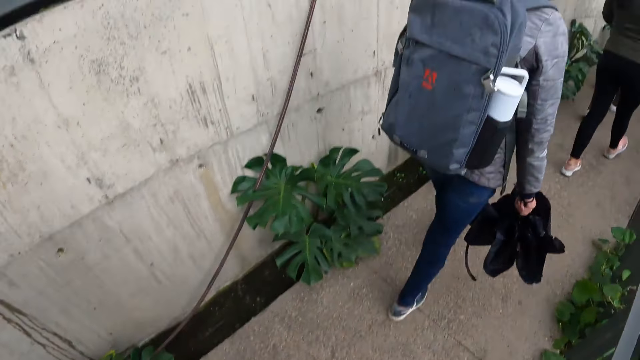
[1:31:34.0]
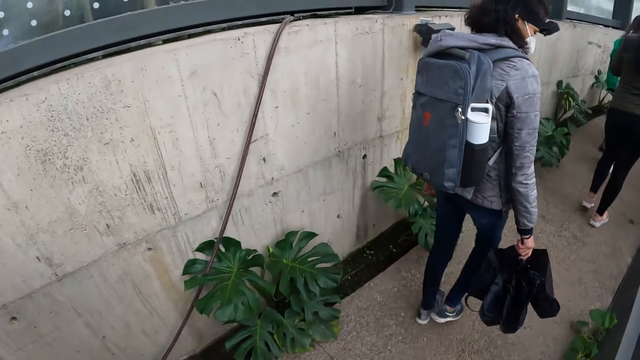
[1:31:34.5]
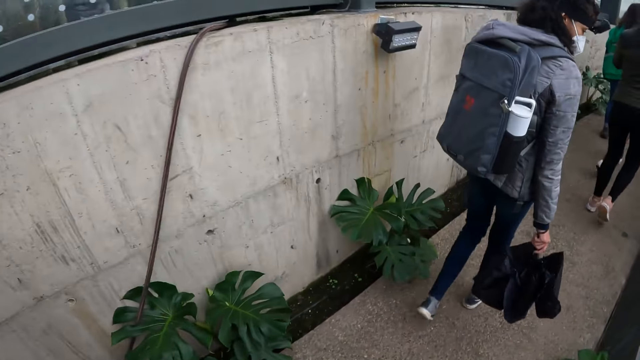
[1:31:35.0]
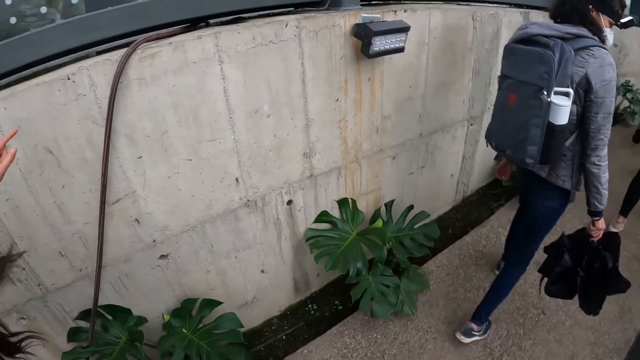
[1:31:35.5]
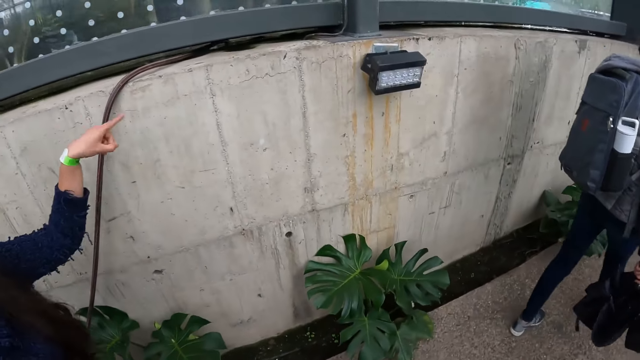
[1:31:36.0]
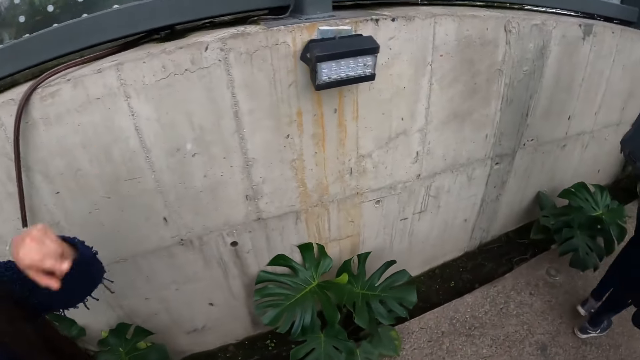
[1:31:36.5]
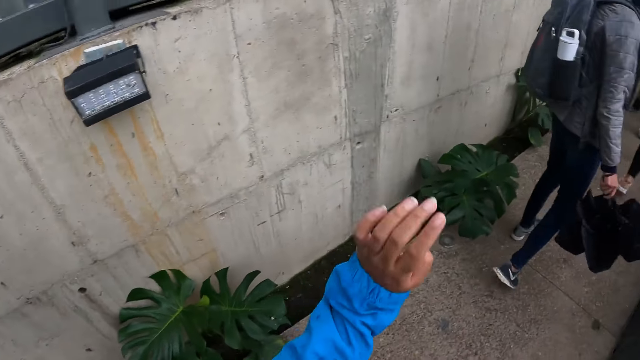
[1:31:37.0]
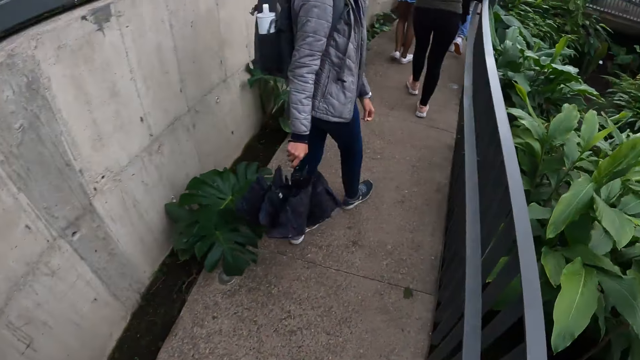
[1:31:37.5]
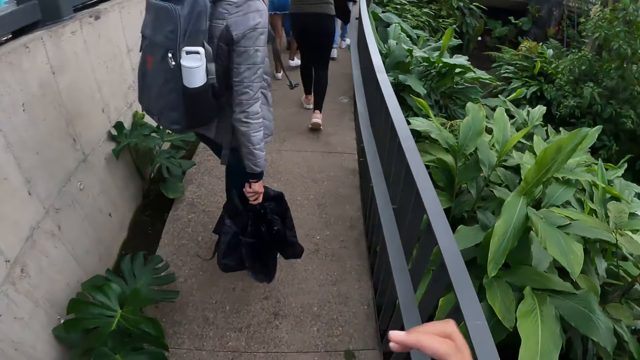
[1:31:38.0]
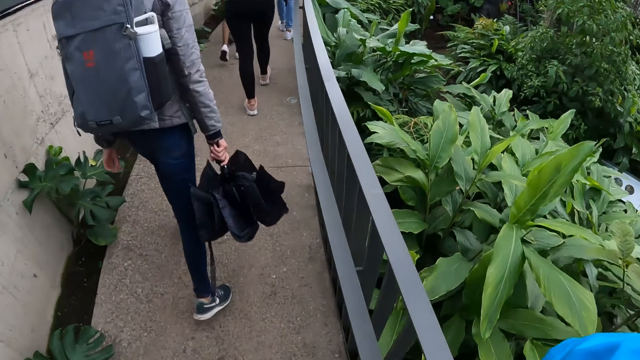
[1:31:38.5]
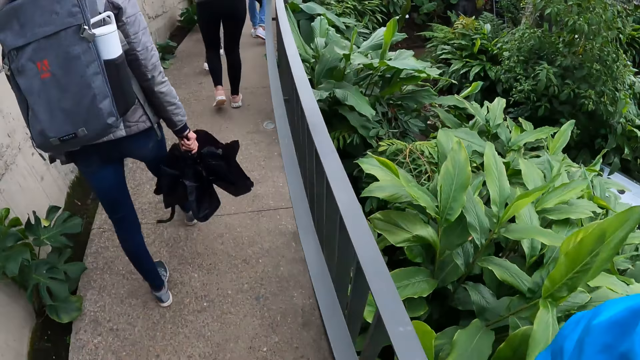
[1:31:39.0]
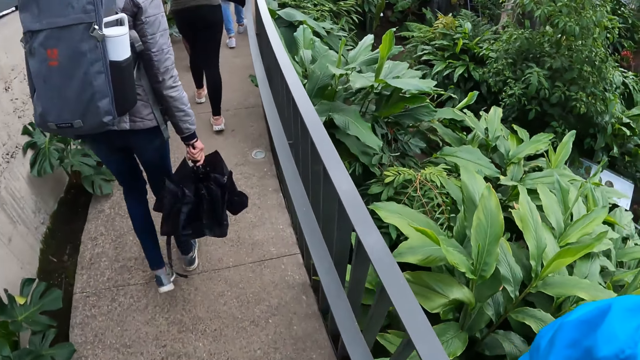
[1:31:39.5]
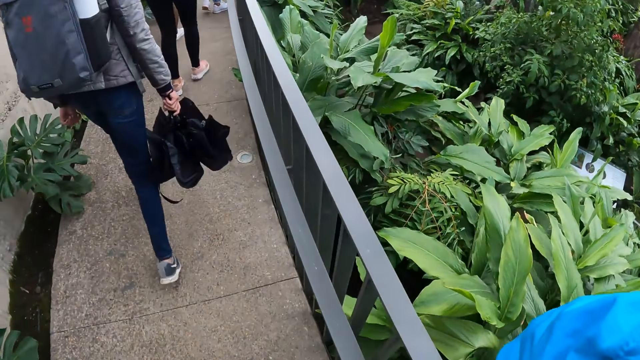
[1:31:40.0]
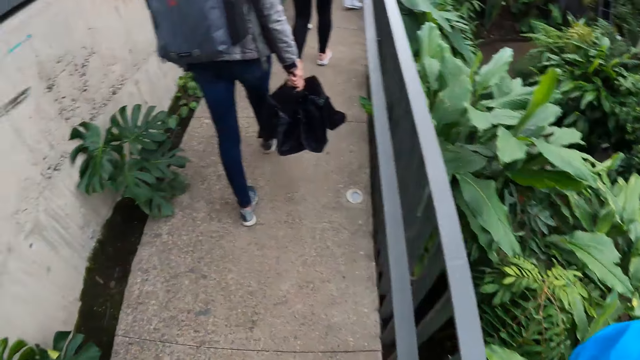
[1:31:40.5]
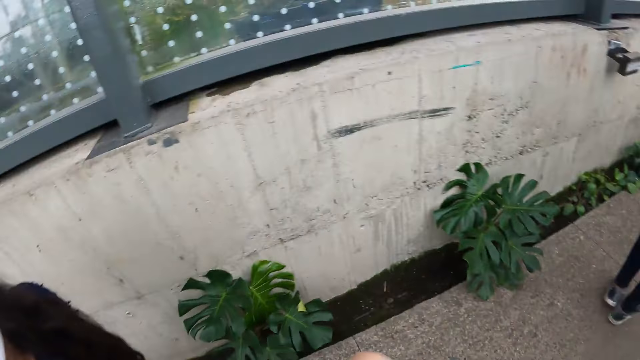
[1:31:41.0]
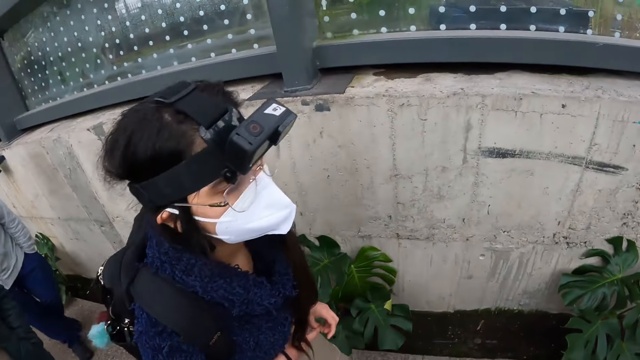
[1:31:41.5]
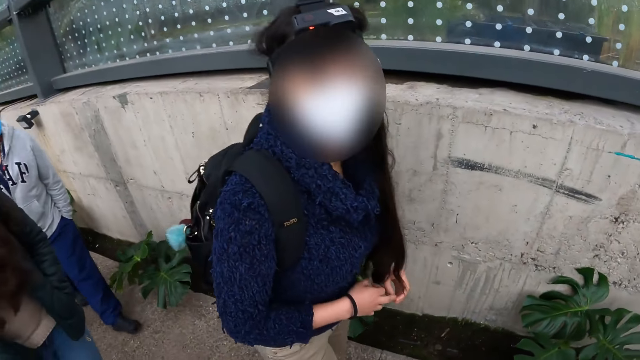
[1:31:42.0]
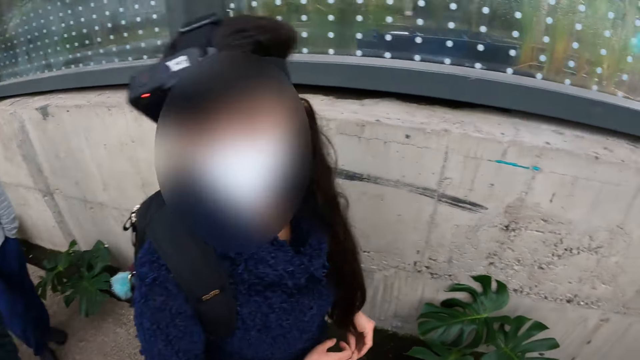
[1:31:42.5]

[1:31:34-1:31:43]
The woman talks to the camera wearer. The woman points her left hand to a wall. The camera wearer moves her left hand and raises her right hand.

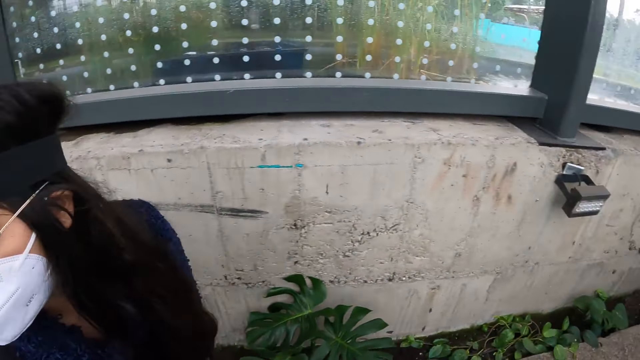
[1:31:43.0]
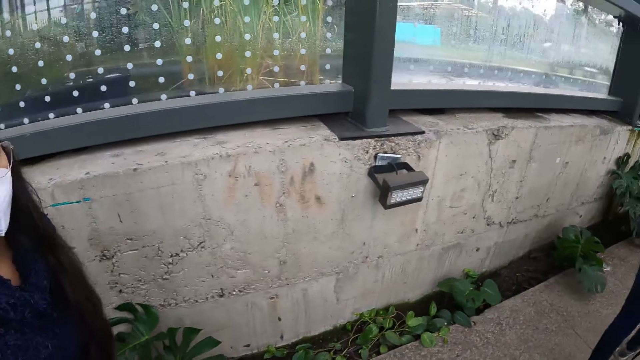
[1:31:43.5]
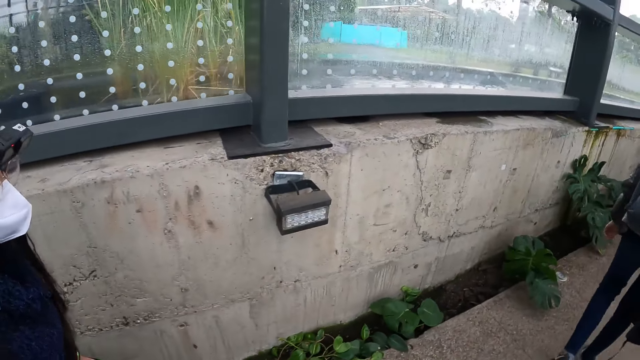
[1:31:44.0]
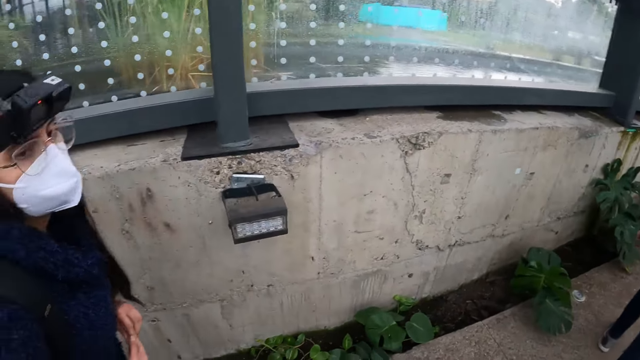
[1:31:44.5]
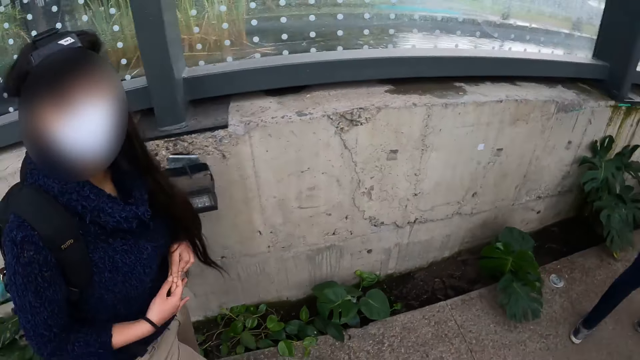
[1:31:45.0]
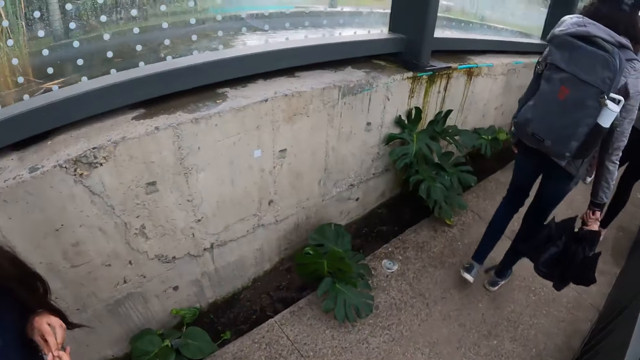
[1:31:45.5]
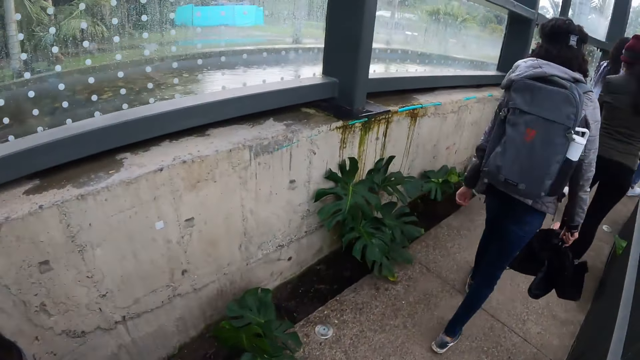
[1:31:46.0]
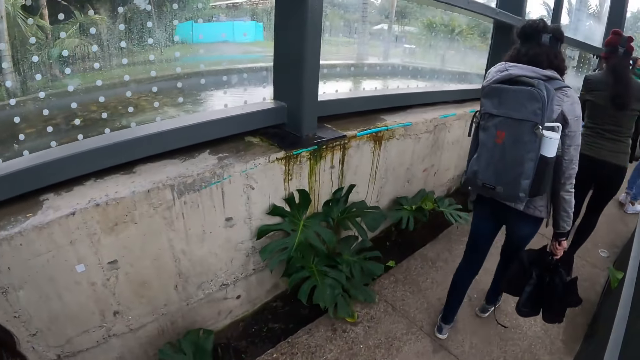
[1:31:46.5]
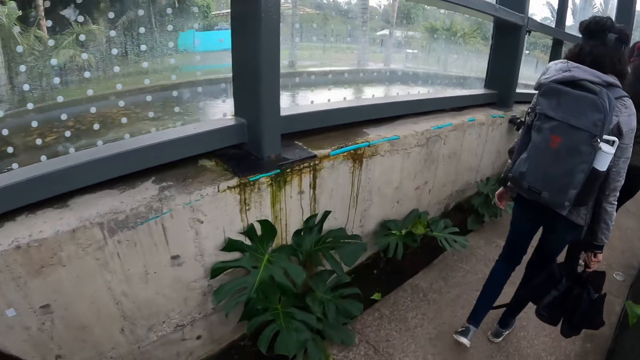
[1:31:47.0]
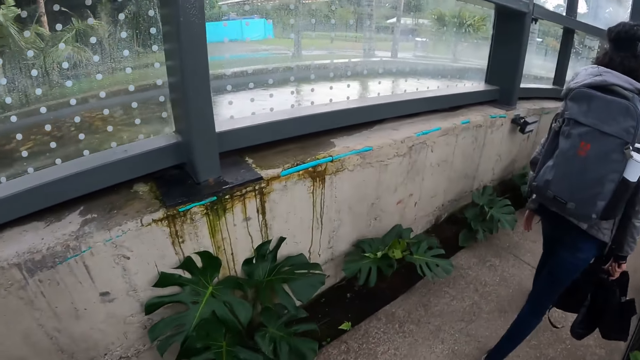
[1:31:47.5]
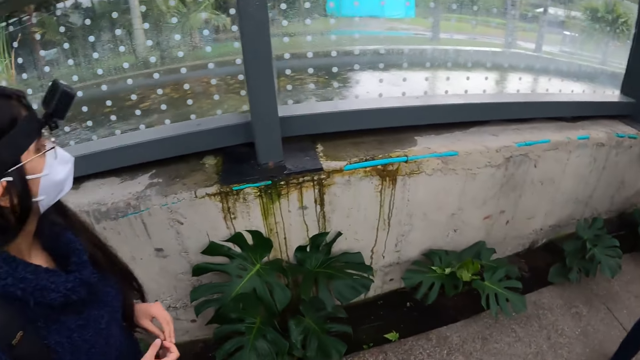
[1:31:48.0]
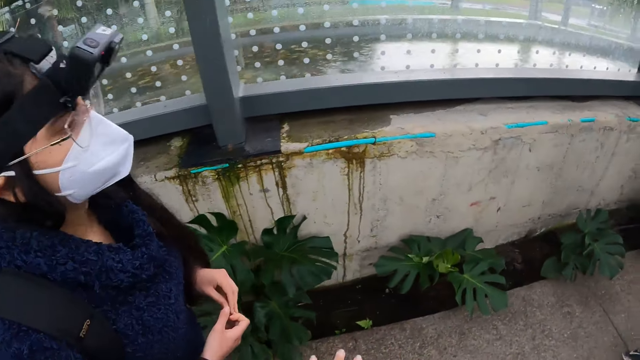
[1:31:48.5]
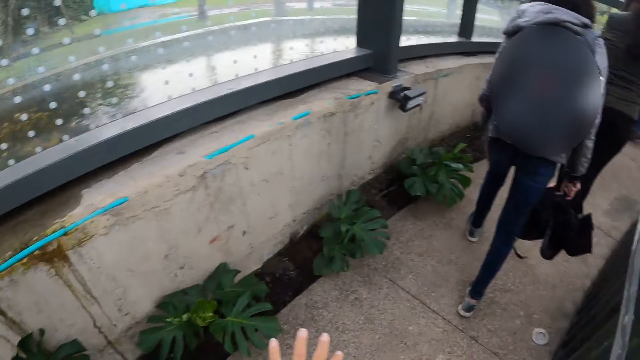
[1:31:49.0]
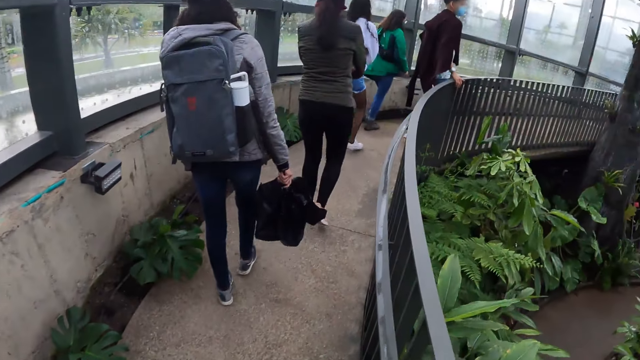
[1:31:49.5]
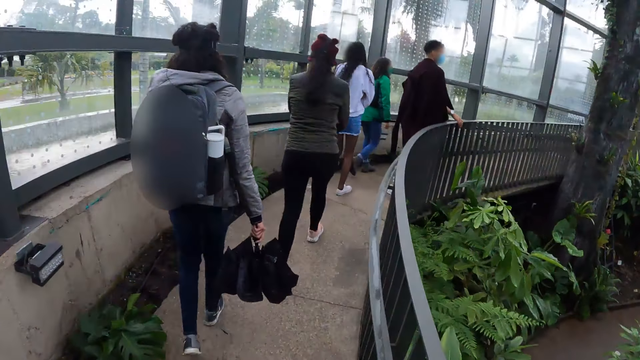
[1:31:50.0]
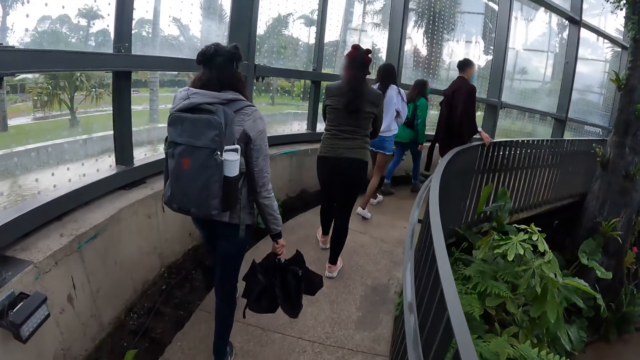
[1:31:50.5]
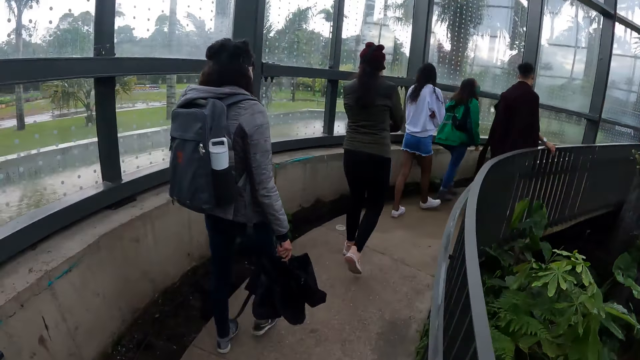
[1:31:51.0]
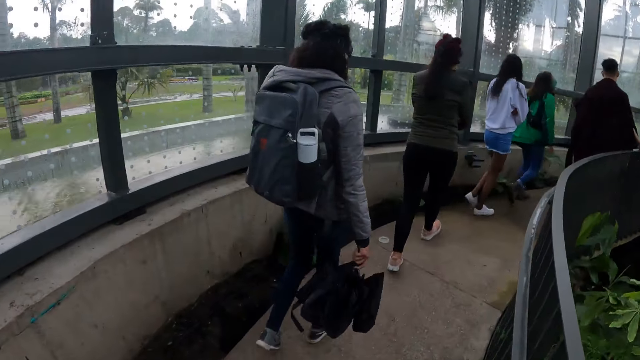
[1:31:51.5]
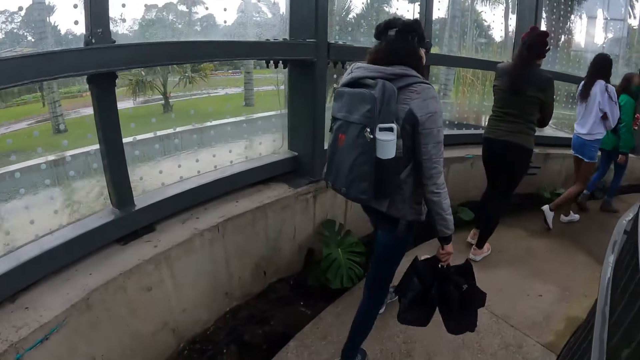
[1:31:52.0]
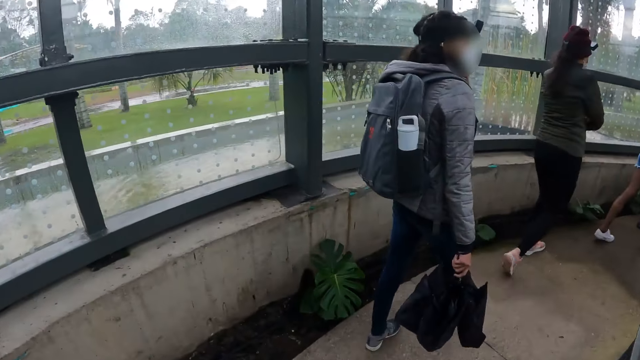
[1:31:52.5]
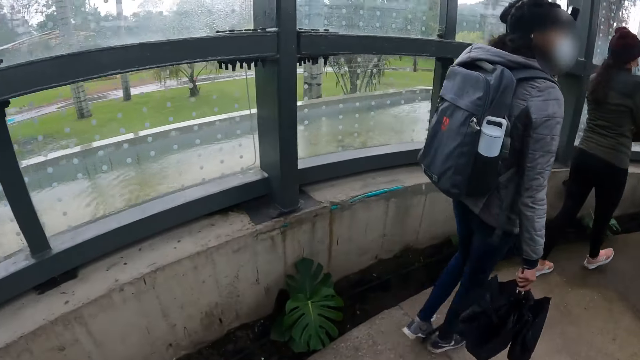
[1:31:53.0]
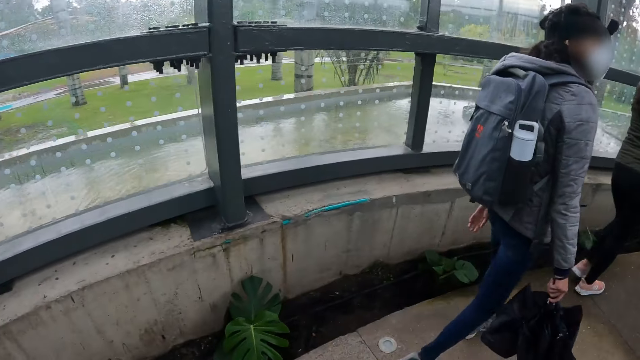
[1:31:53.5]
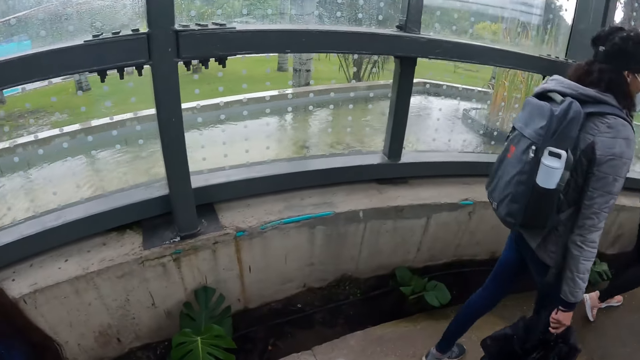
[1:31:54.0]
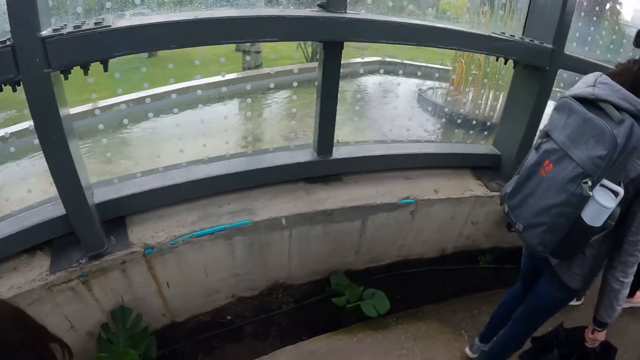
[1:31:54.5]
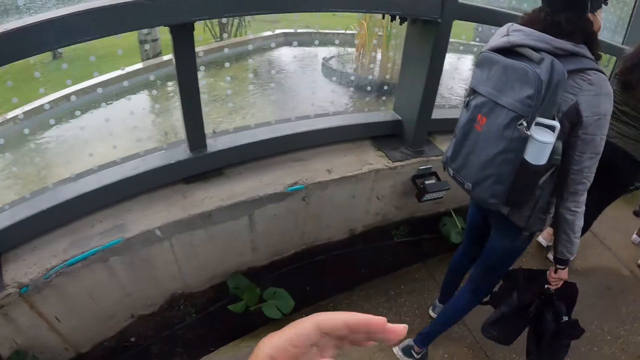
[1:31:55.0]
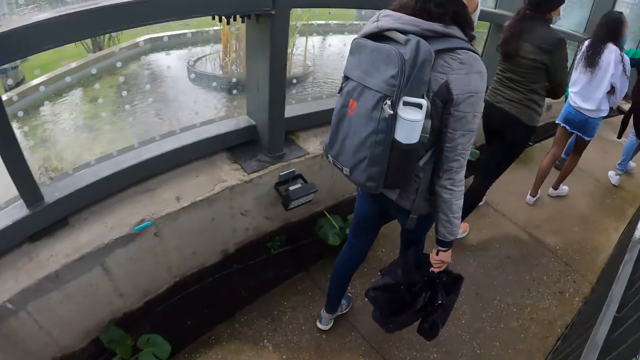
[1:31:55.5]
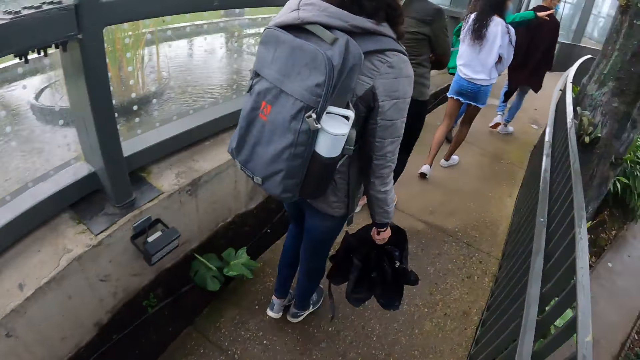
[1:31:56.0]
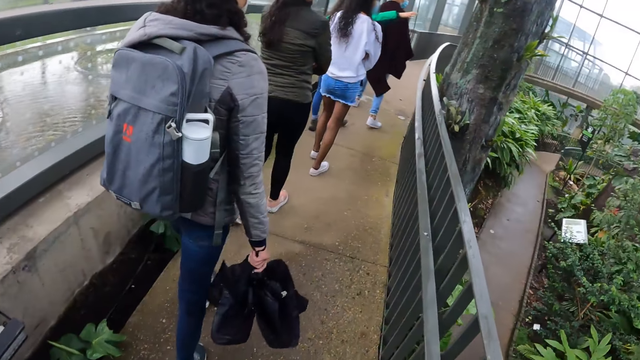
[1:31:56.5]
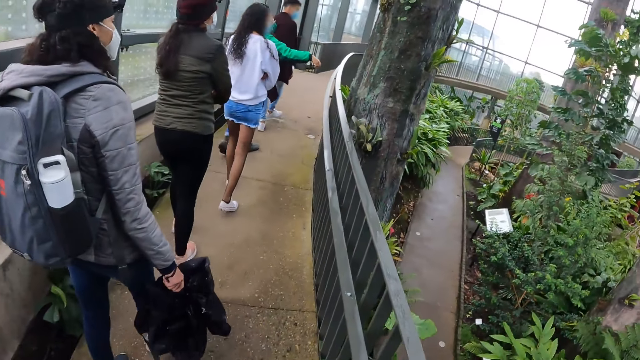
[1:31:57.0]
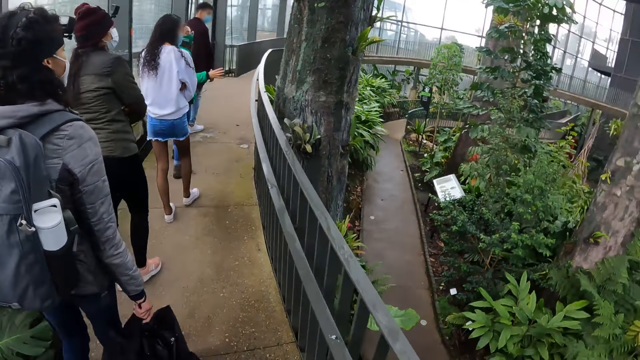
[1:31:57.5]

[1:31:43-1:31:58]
The camera wearer interacts with a lady. She looks around. She moves her hand. She moves her hand again.
